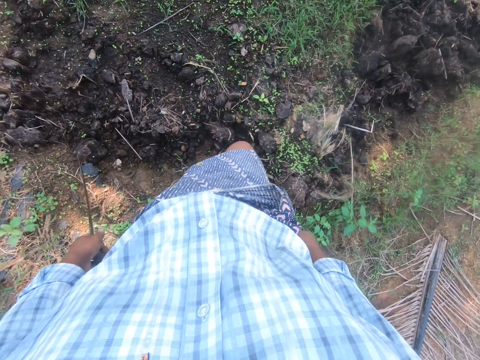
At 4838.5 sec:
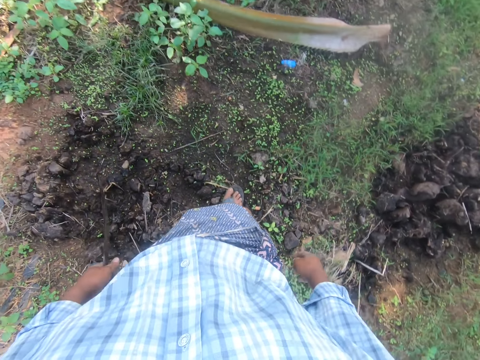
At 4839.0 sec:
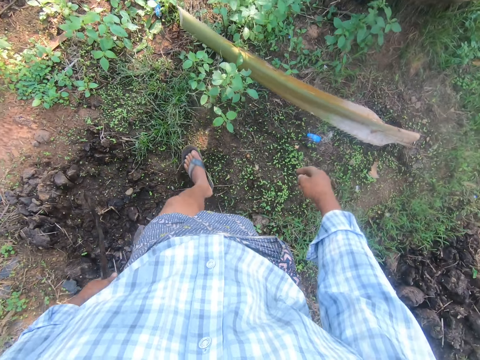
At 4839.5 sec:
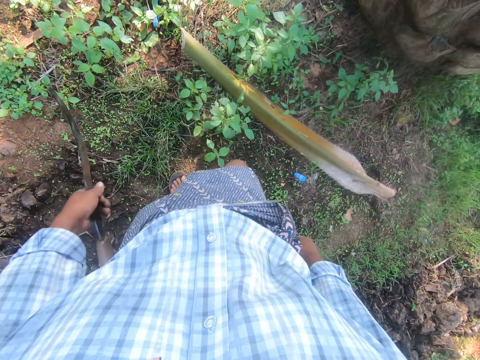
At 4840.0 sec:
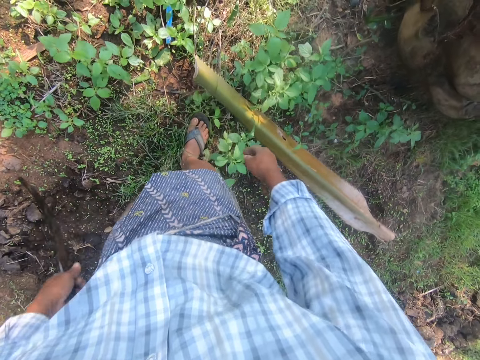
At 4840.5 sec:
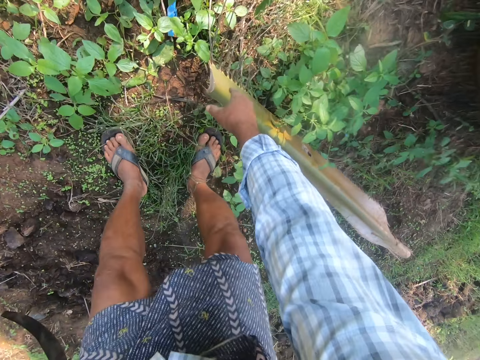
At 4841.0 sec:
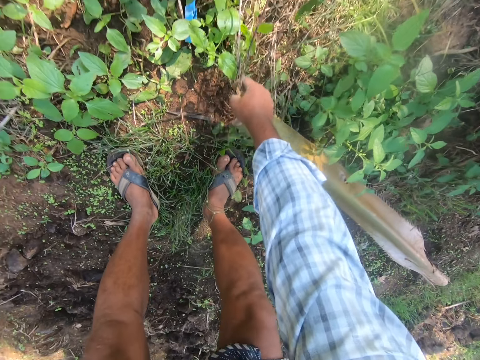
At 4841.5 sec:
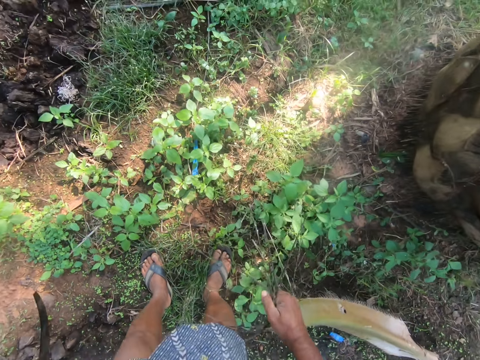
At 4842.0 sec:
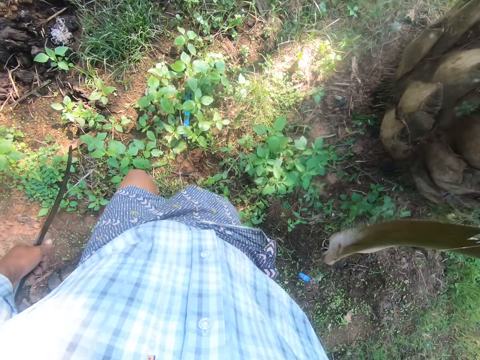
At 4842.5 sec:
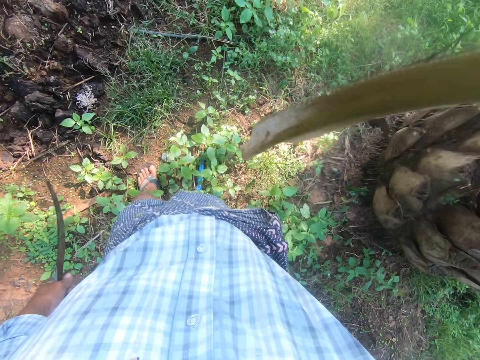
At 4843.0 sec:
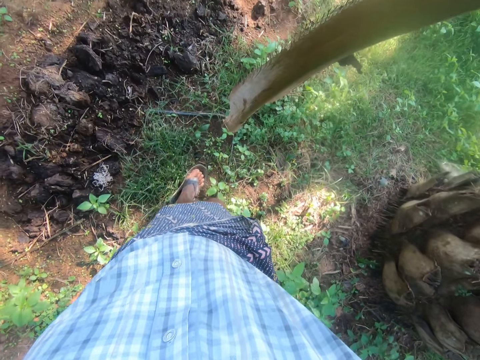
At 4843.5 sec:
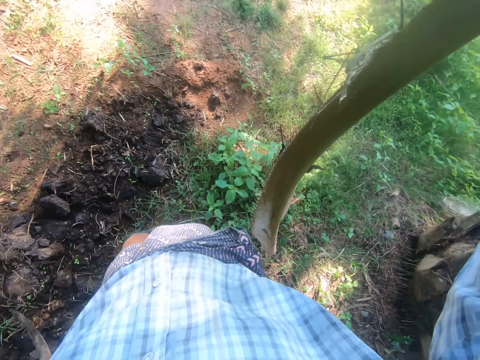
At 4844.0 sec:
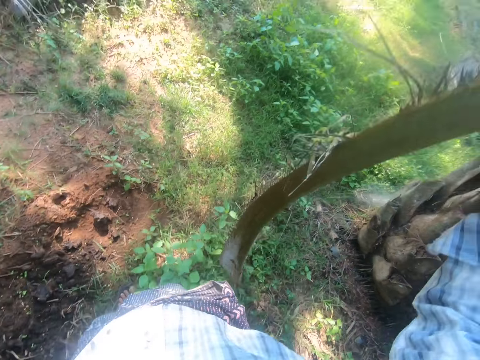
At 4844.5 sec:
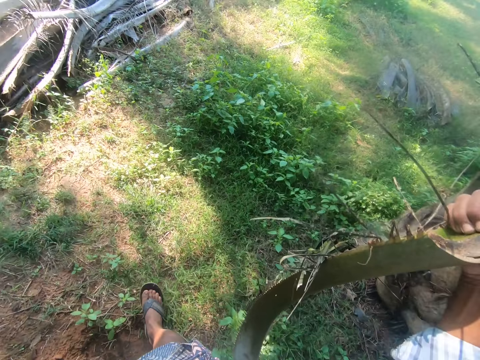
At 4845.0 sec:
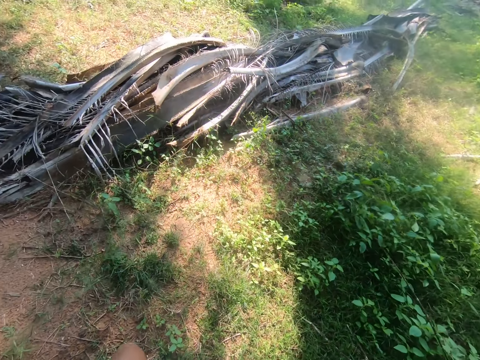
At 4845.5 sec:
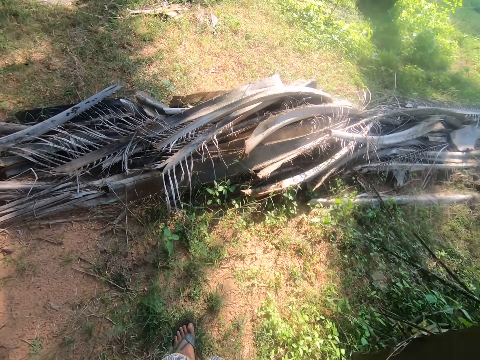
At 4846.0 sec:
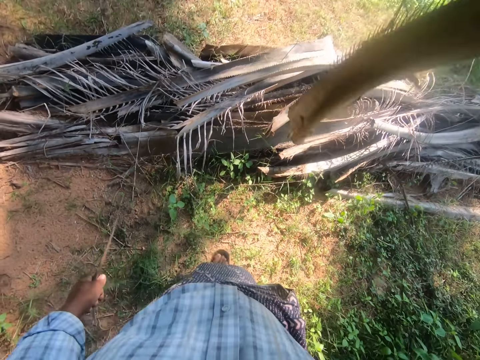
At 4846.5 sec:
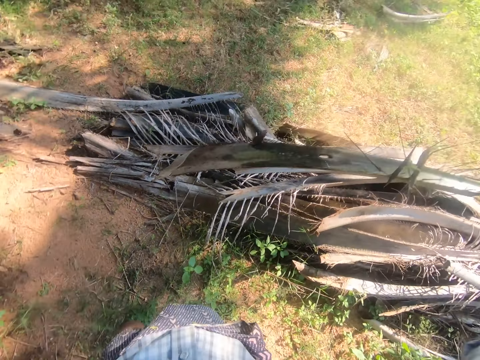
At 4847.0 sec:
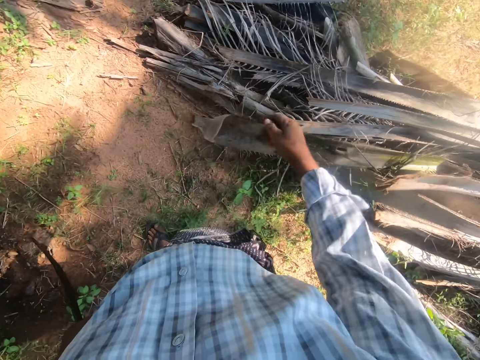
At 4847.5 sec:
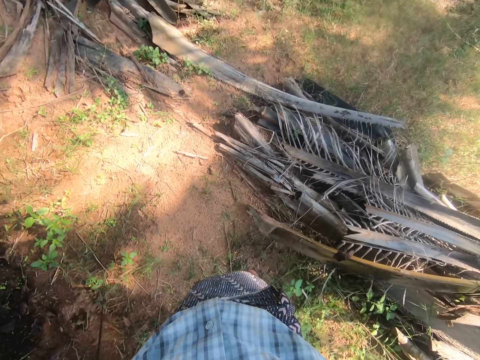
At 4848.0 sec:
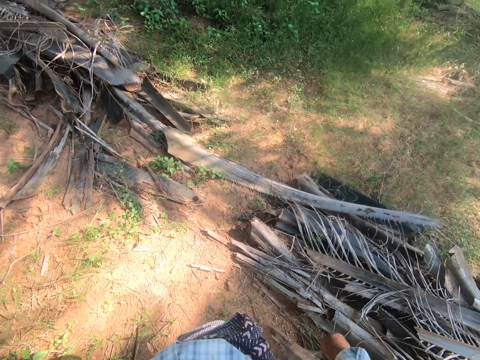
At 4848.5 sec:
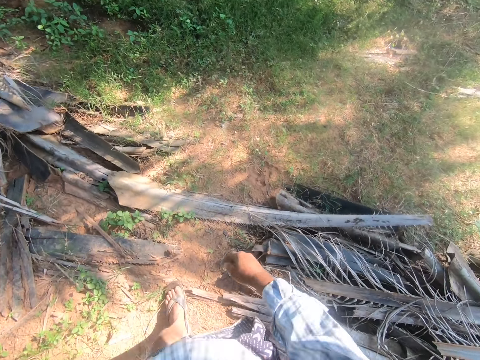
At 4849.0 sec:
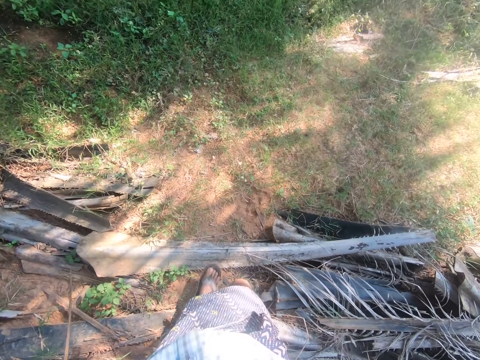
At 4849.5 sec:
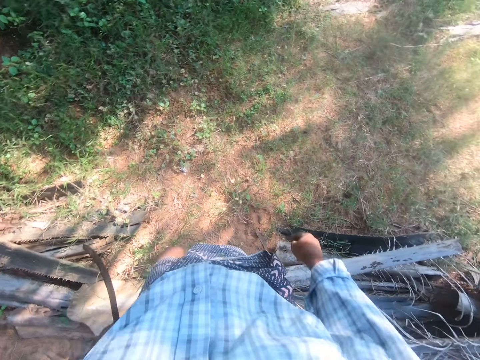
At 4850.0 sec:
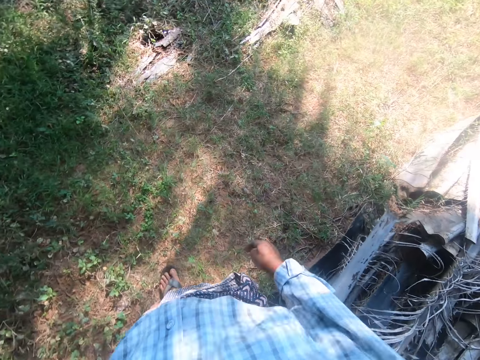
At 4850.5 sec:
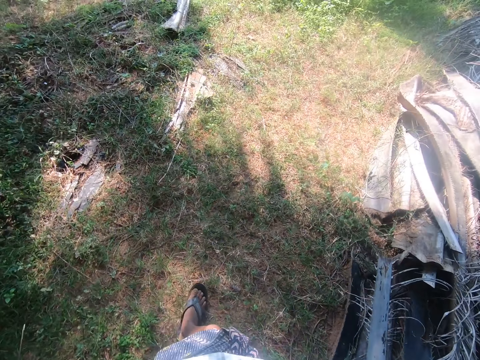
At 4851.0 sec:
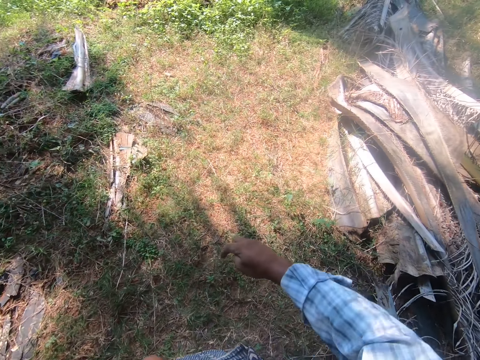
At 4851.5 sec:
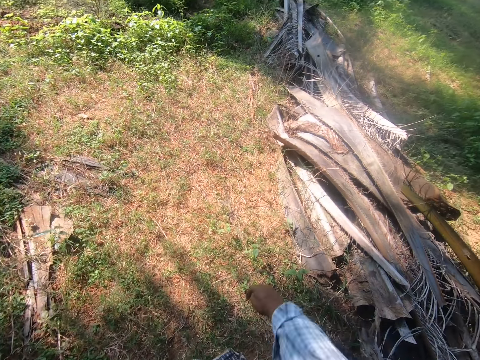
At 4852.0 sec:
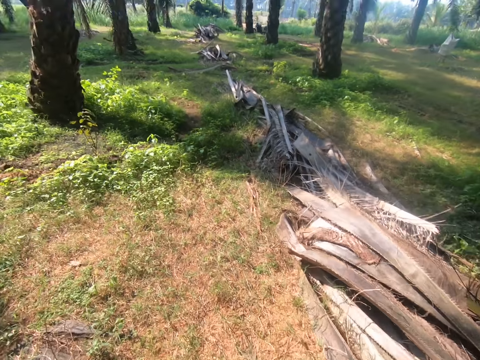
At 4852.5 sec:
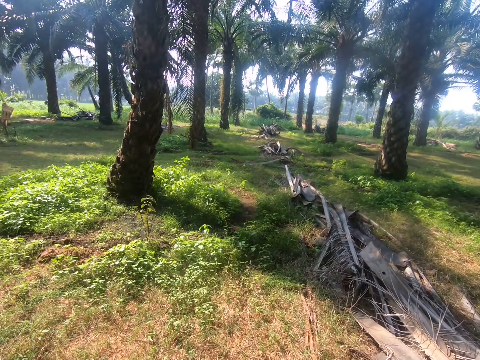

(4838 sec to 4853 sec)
The camera wearer bends. He picks up another palm frond or palm stalk with his right hand. He carries the palm stalk. He tosses the palm frond on top of the pile of palm fronds with his right hand. He walks from one part of the farm to another with the sickle in his left hand.

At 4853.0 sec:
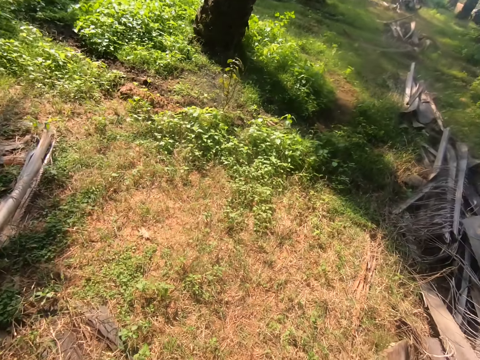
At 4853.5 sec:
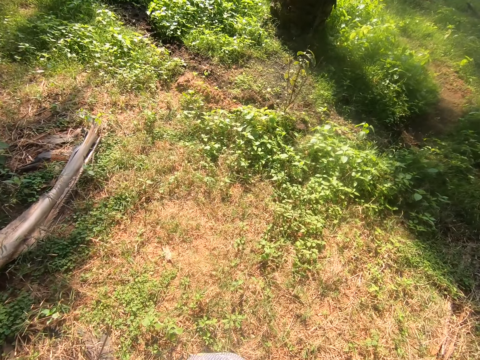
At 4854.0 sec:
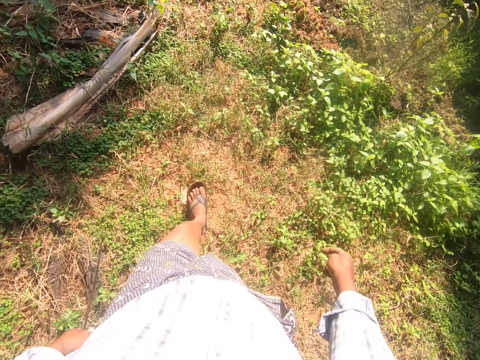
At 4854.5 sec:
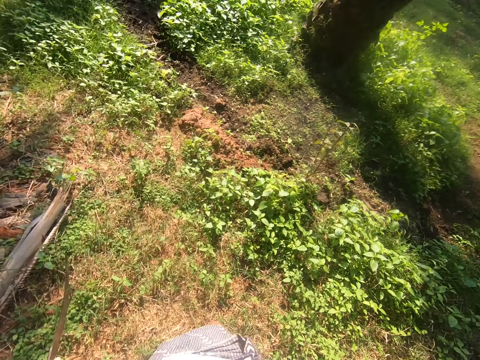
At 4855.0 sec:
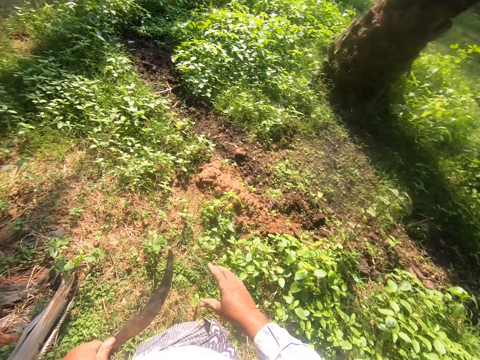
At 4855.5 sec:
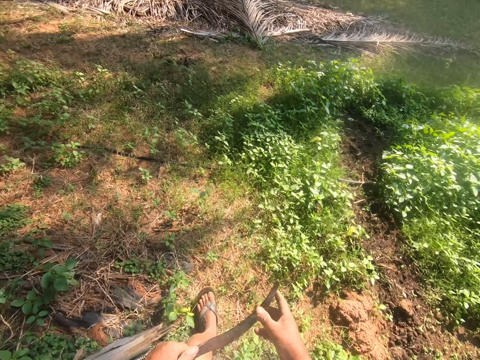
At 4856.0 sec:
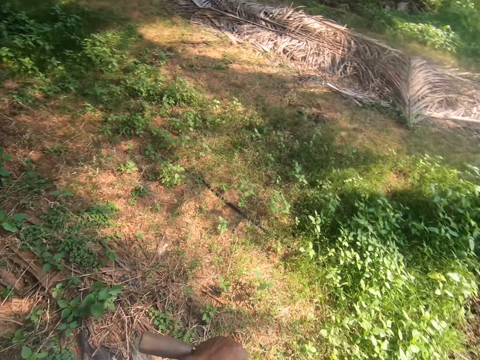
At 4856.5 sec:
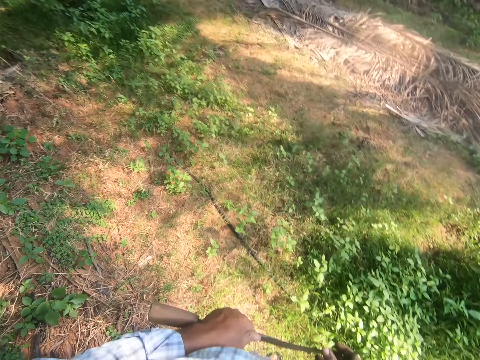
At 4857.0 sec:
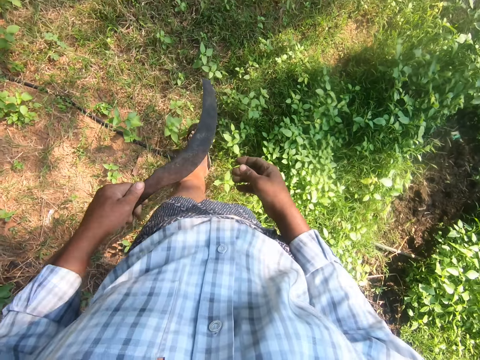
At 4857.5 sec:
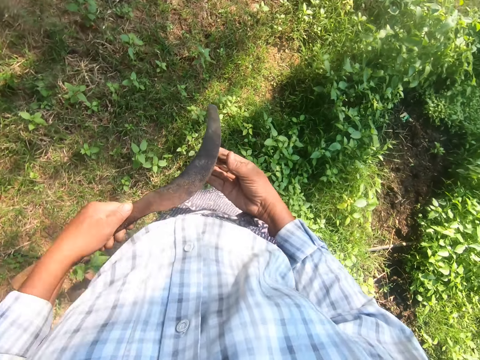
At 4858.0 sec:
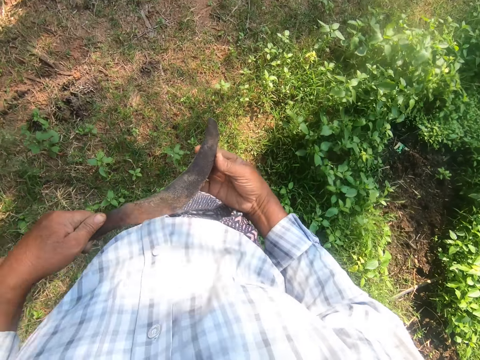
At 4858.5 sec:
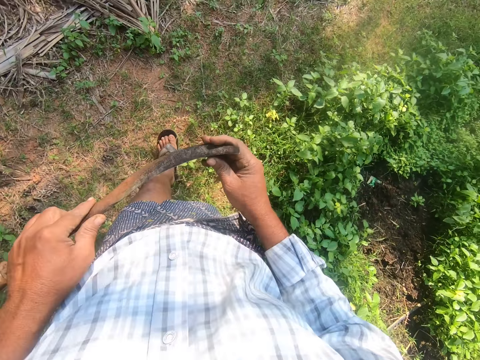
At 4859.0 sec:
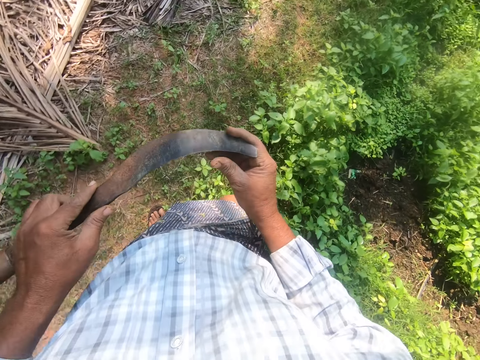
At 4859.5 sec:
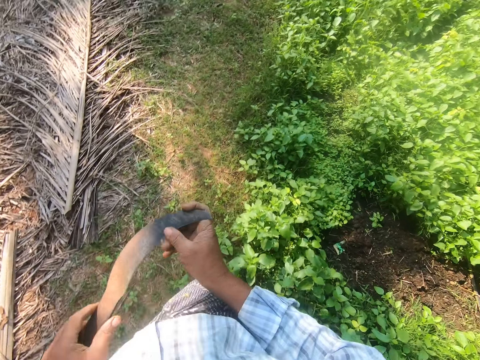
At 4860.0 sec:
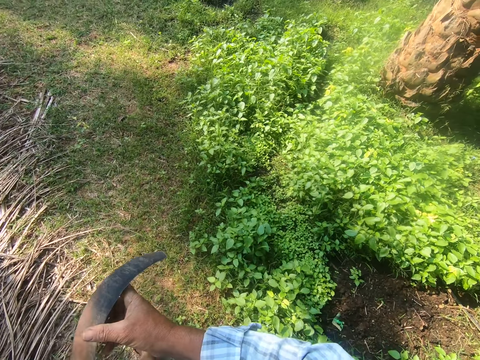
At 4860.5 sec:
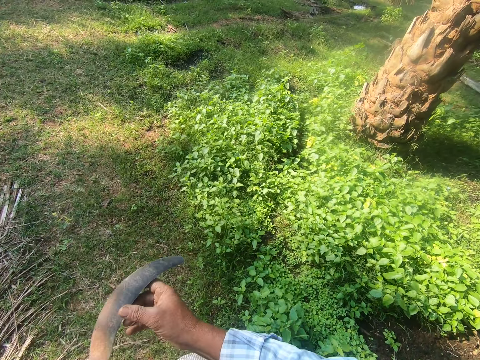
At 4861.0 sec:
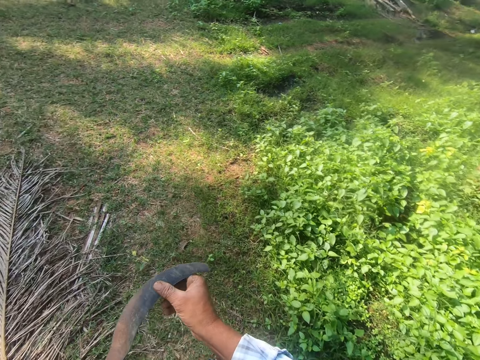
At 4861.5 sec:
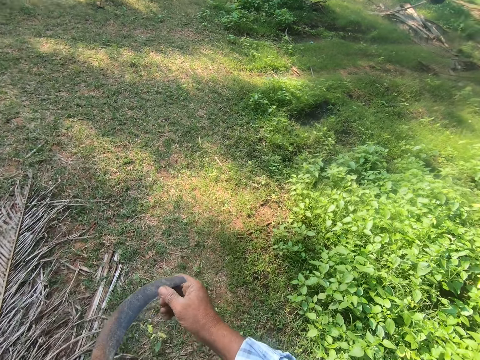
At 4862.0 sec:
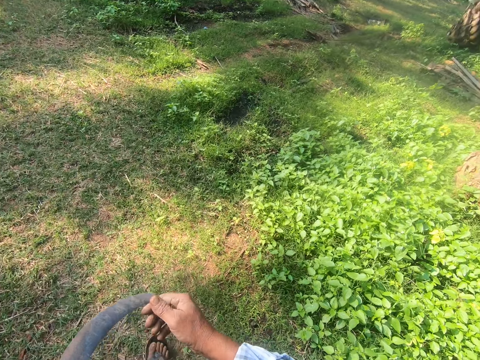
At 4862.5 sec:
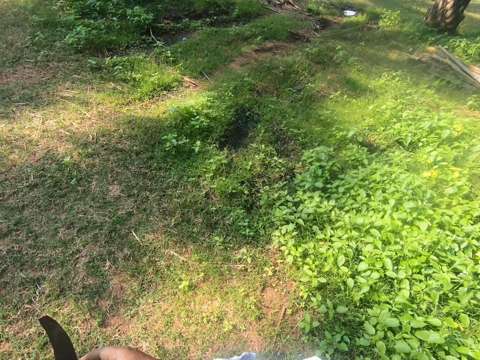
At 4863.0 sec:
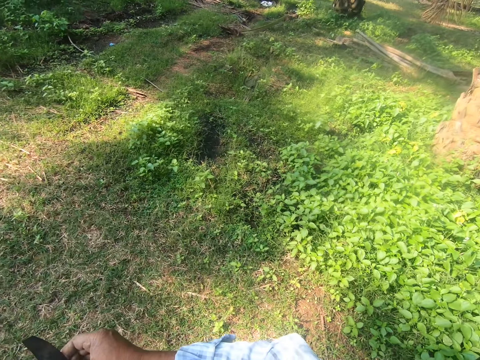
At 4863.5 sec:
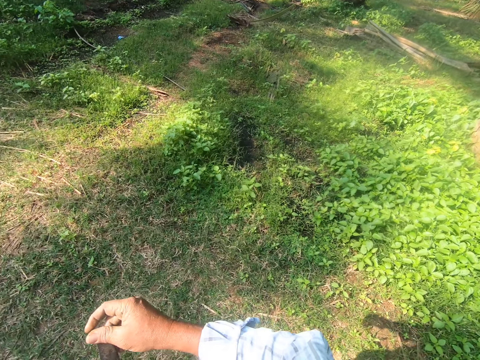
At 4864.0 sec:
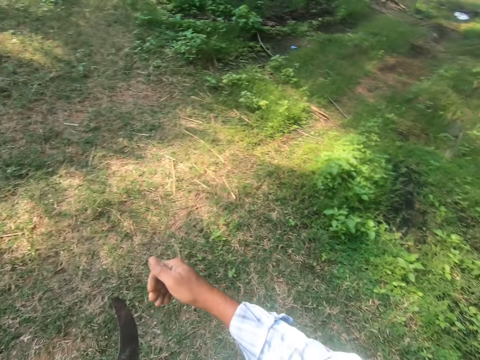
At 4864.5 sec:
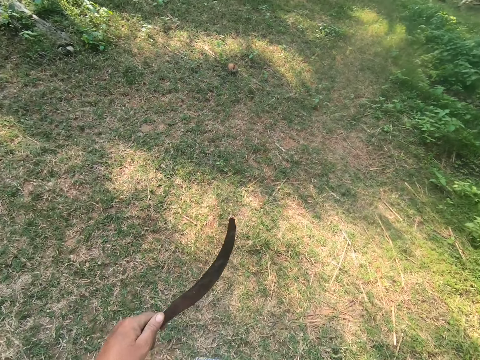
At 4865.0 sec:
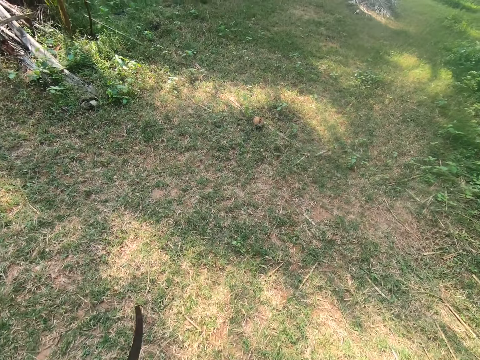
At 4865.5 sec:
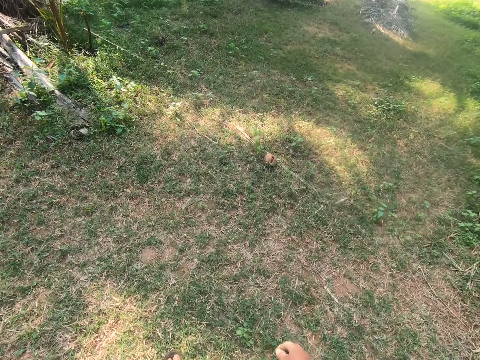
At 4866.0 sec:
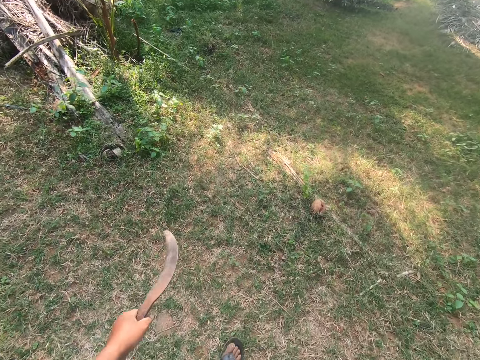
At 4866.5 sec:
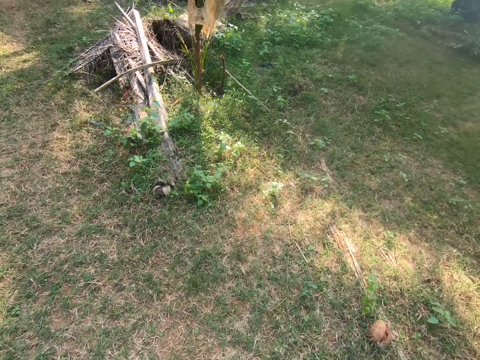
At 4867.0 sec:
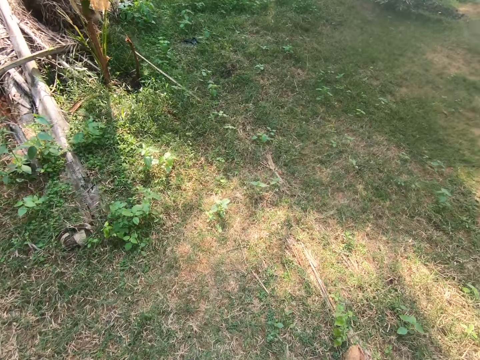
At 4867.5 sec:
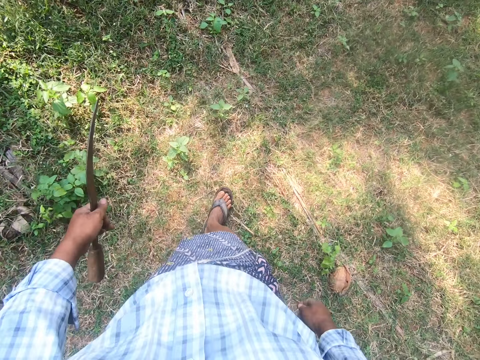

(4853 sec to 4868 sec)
The camera wearer assesses the blade on the sickle. They hold the sickle with both hands. They walk. They hold the sickle with one hand. They walk.
